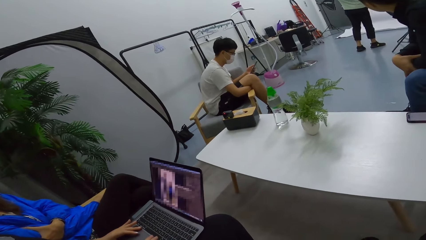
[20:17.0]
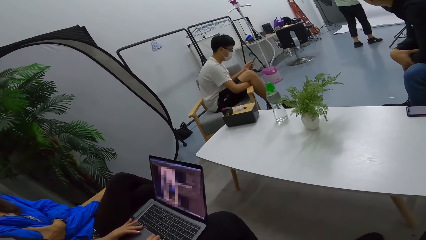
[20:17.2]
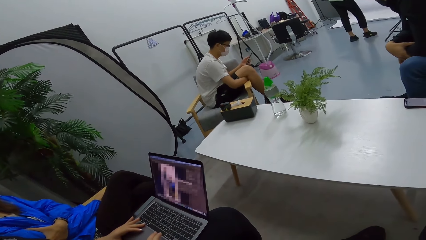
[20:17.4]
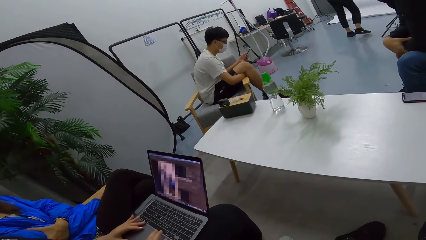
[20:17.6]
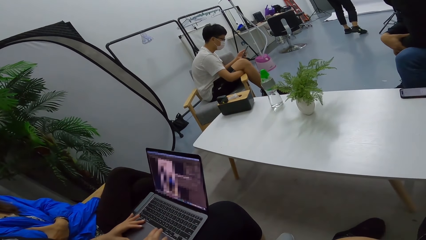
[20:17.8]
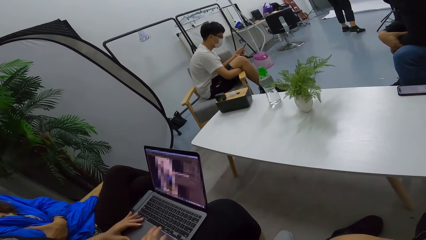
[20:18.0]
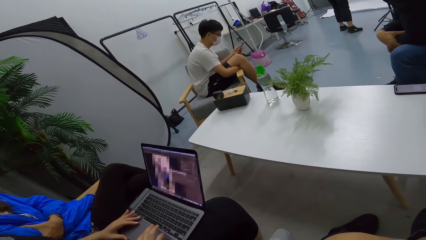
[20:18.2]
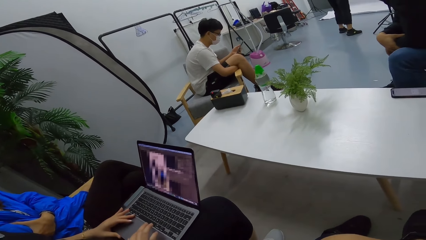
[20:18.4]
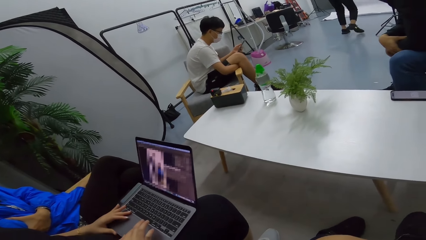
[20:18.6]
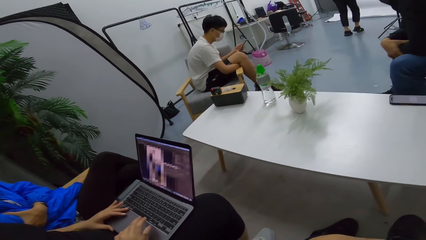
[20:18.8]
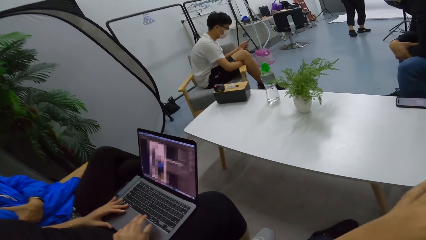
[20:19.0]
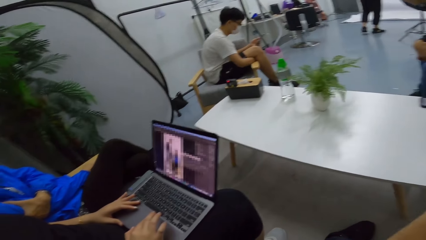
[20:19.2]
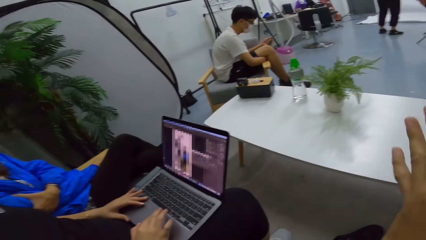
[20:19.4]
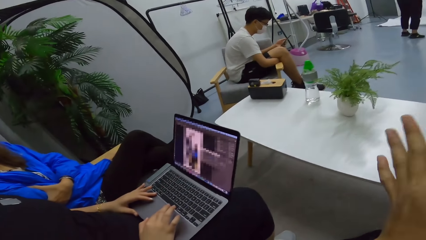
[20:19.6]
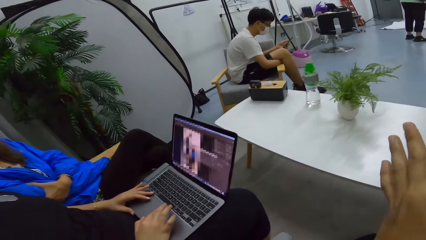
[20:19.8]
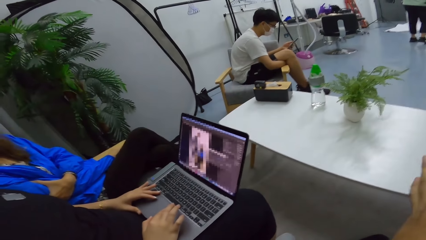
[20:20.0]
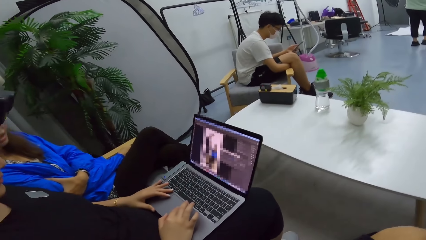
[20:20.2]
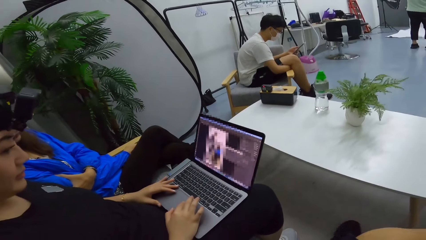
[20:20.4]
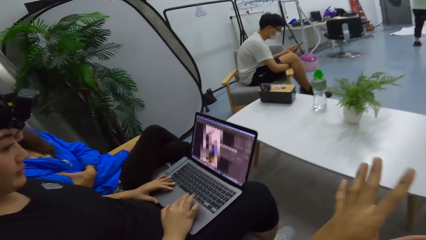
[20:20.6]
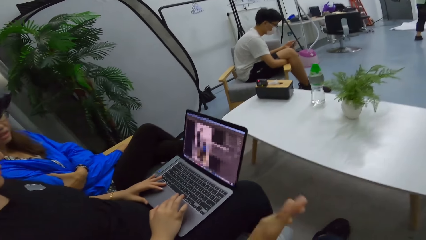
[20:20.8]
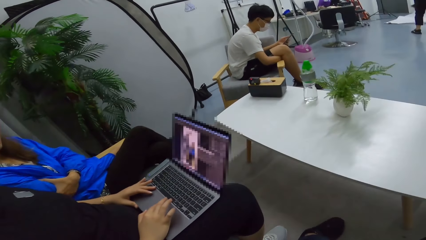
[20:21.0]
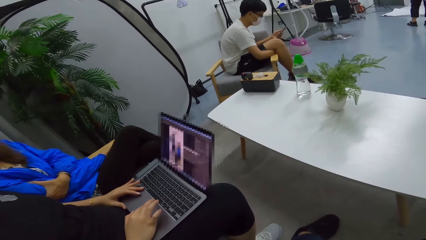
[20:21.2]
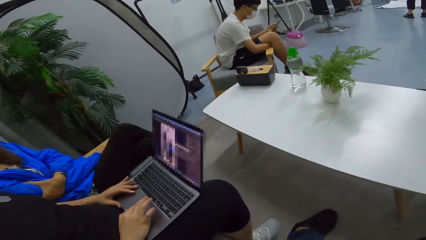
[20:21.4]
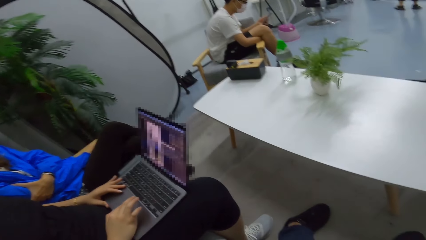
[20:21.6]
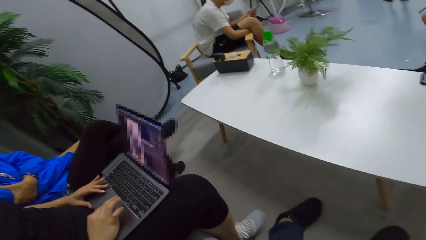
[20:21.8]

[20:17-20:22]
The camera wearer gestures with his left hand.

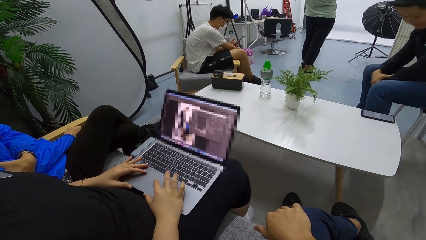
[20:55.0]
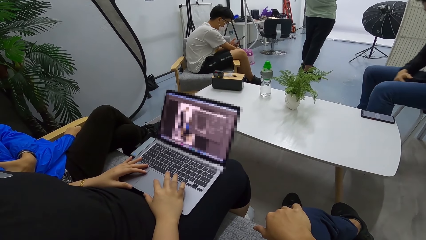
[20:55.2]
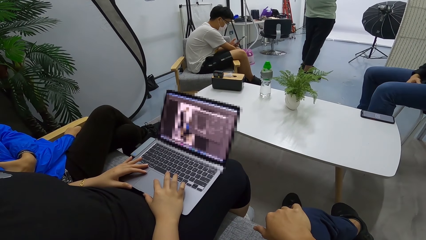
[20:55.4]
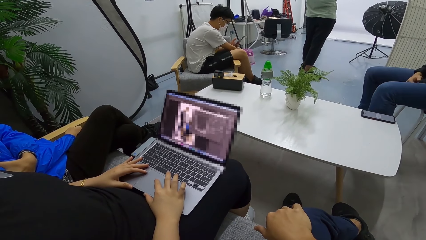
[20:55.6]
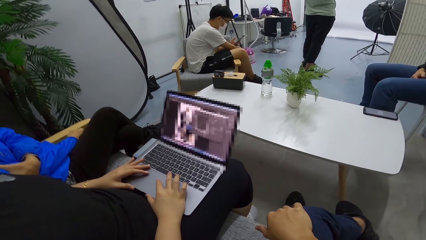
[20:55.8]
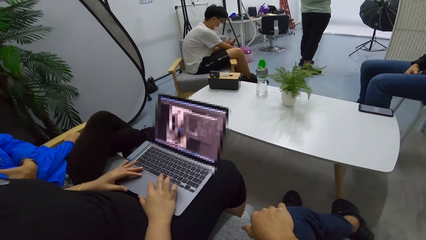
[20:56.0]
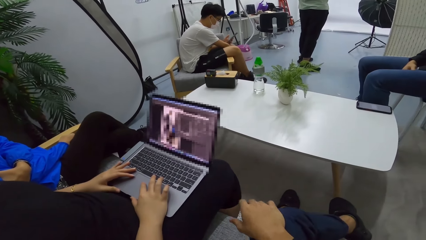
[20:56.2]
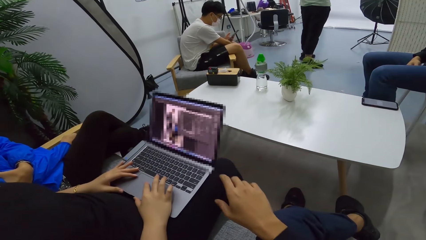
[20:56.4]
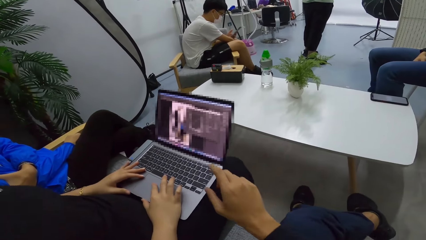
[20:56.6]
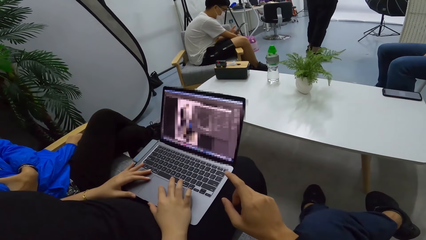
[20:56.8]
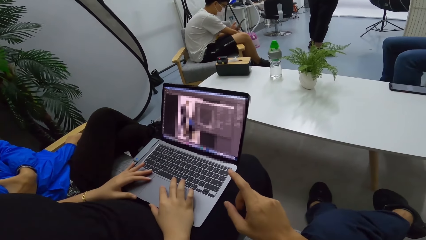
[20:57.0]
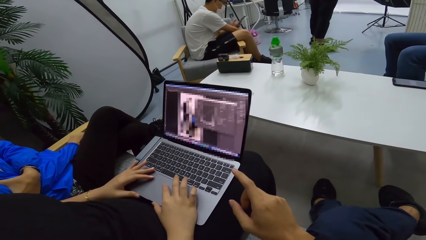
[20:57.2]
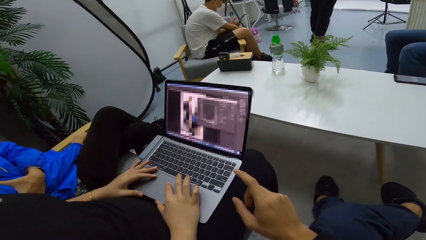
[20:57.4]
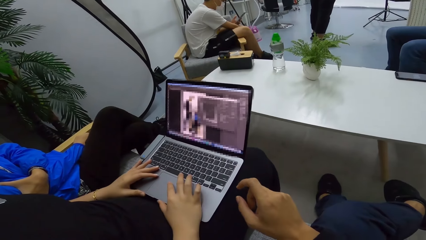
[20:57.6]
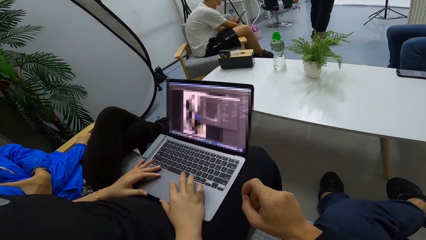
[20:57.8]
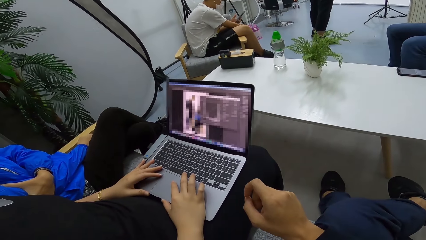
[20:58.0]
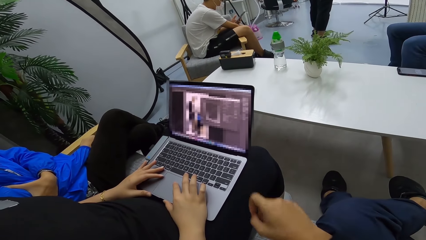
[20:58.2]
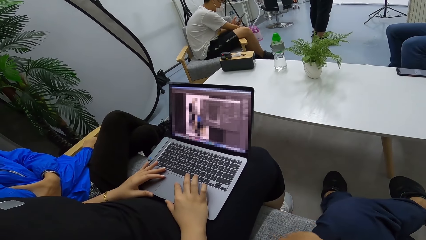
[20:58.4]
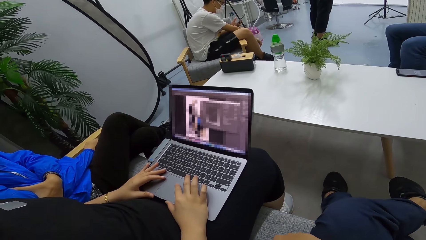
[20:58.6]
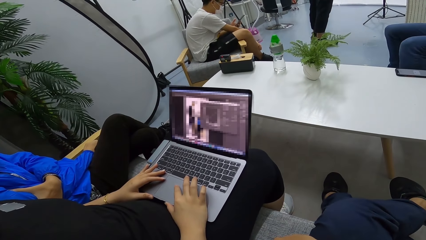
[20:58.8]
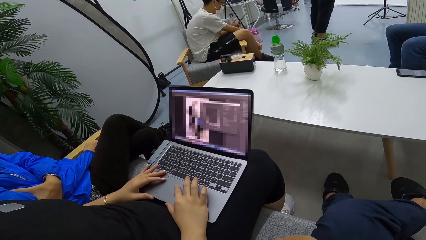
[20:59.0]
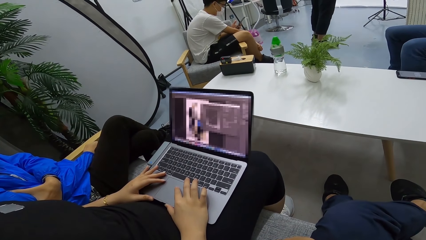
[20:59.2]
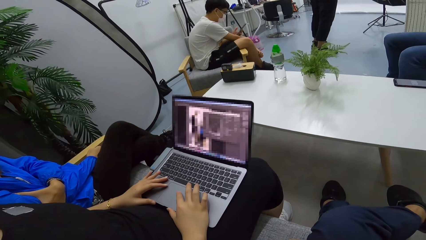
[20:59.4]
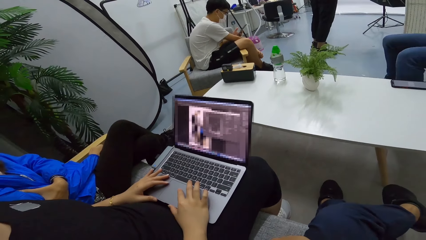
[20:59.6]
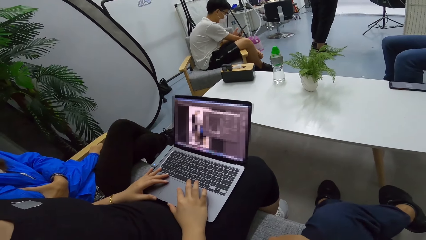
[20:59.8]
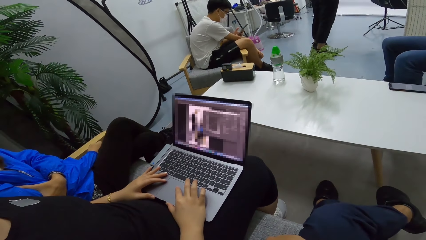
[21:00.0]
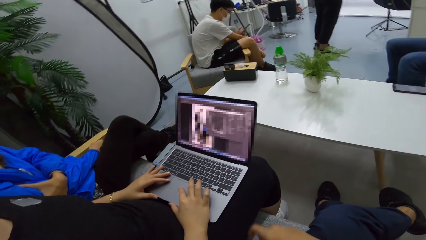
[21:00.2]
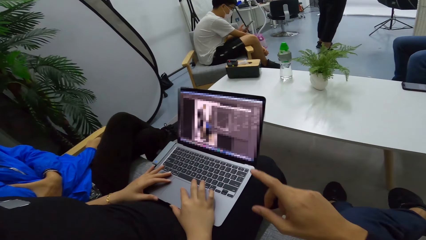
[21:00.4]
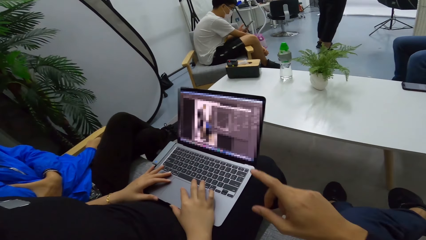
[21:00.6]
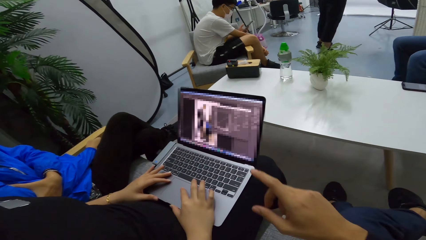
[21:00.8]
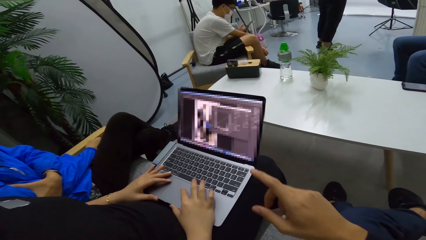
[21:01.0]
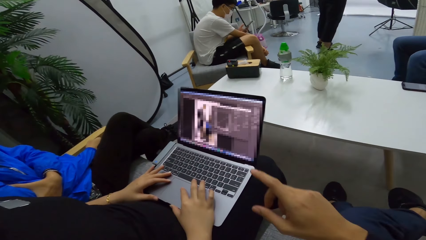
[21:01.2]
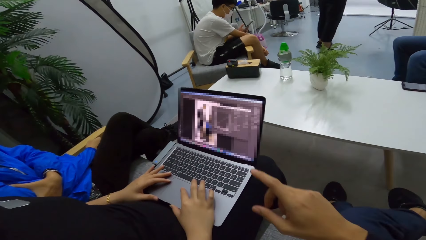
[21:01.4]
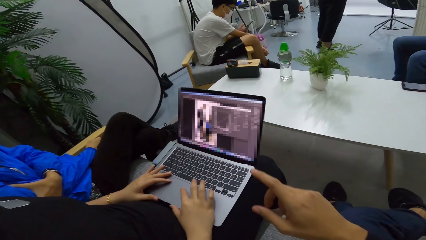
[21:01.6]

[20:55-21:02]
The camera wearer points on the laptop. He points with his right hand.
